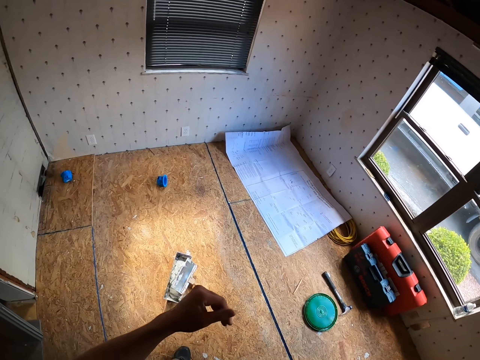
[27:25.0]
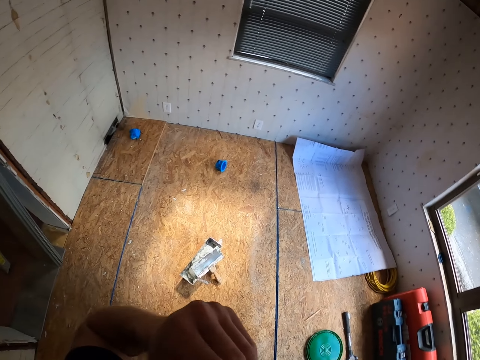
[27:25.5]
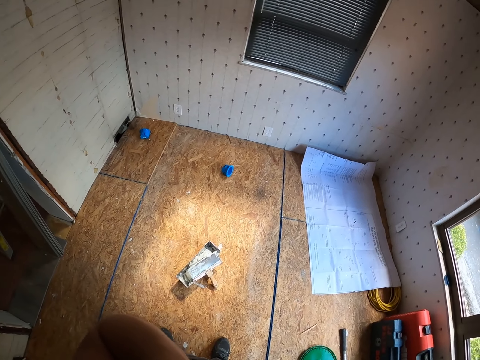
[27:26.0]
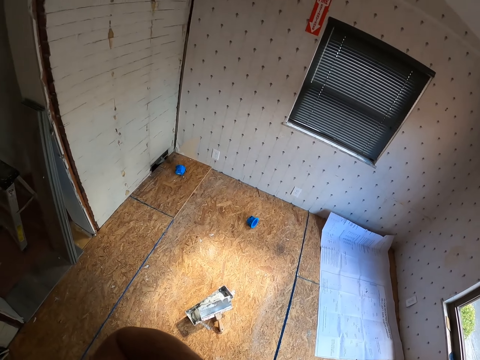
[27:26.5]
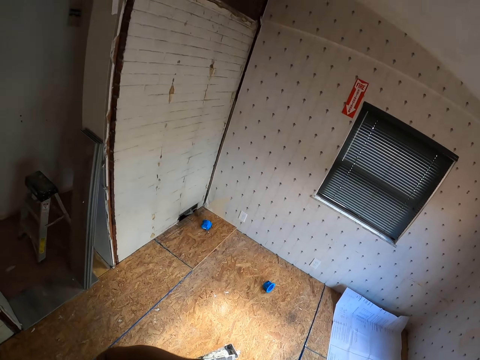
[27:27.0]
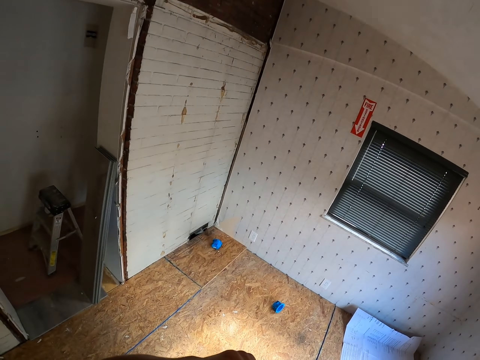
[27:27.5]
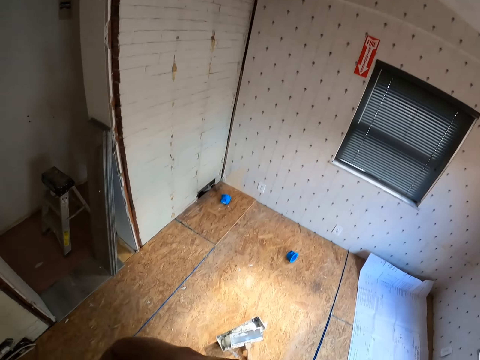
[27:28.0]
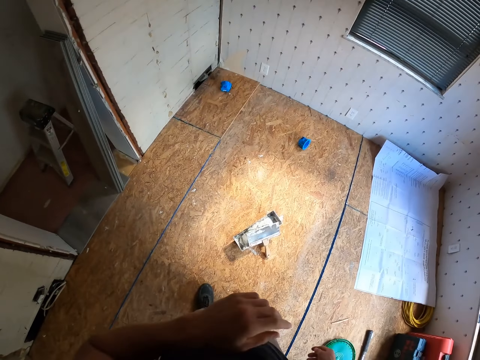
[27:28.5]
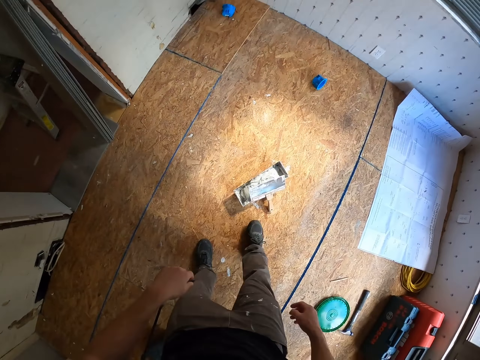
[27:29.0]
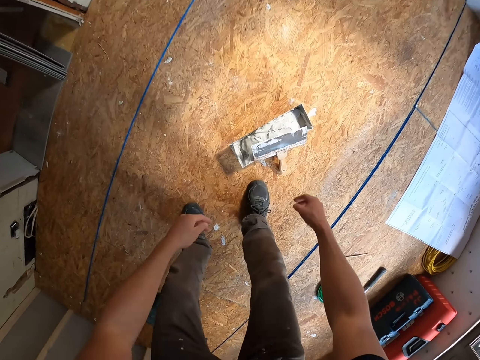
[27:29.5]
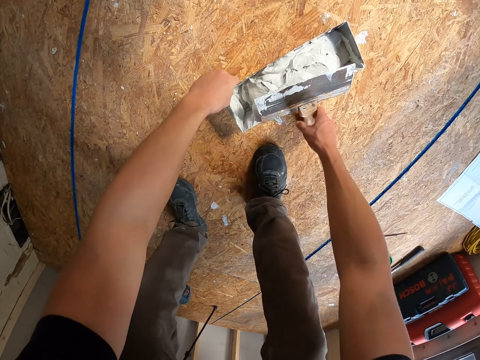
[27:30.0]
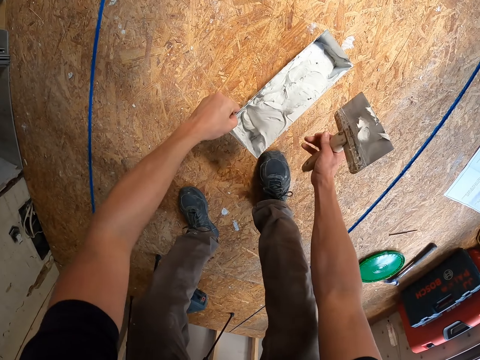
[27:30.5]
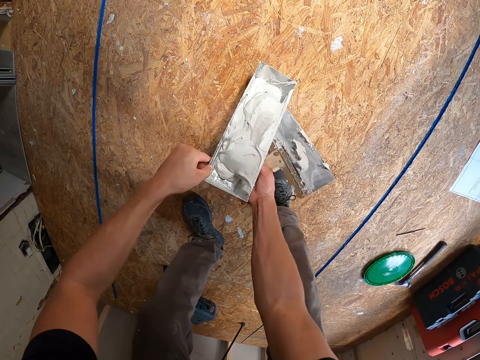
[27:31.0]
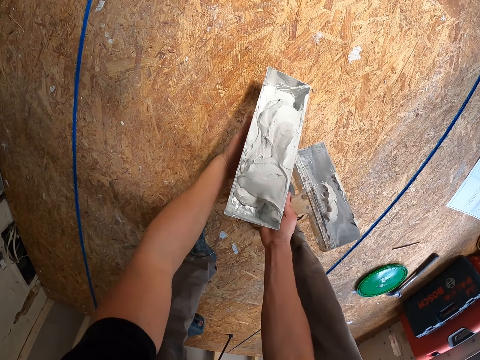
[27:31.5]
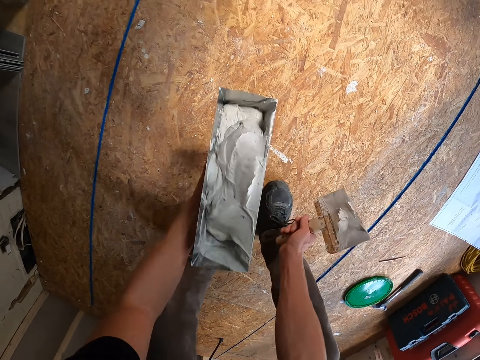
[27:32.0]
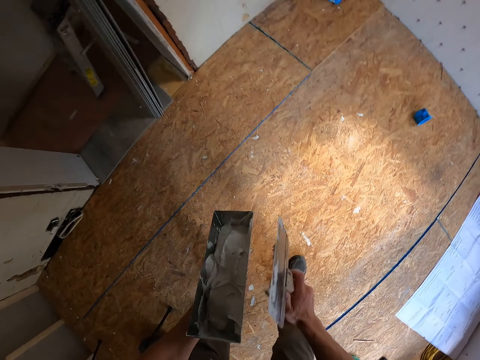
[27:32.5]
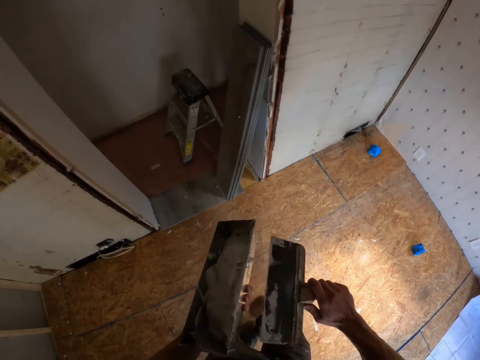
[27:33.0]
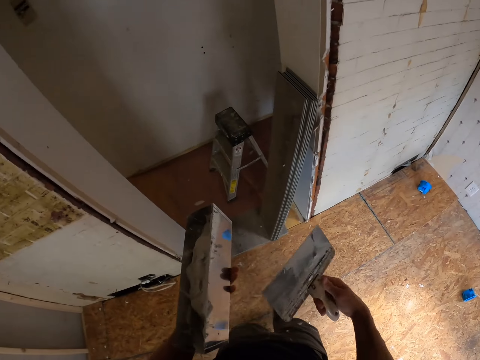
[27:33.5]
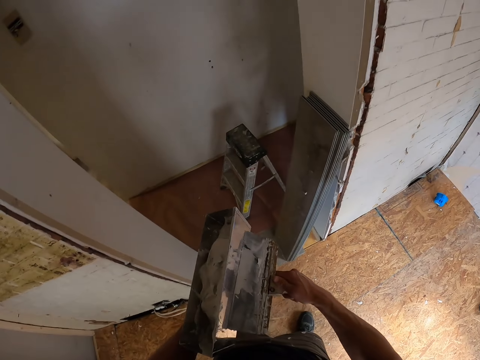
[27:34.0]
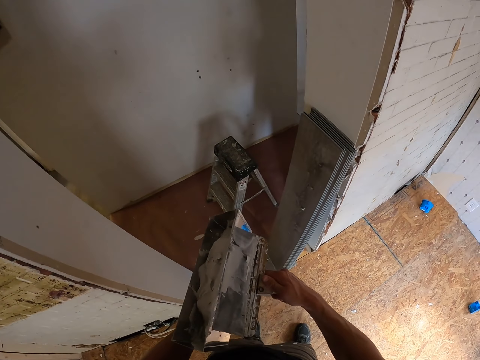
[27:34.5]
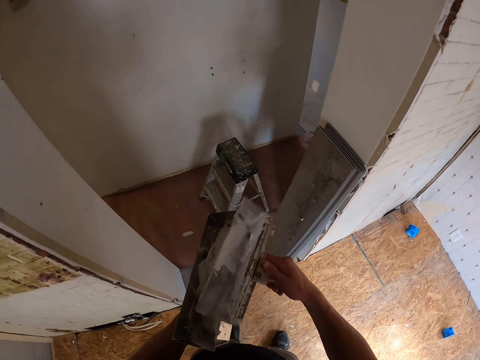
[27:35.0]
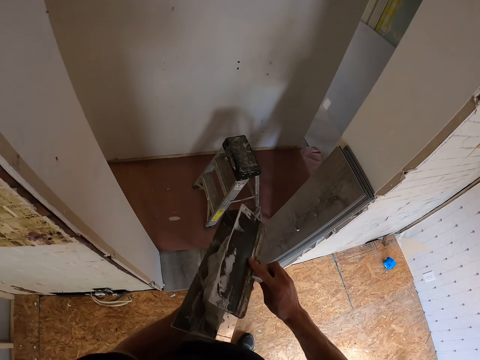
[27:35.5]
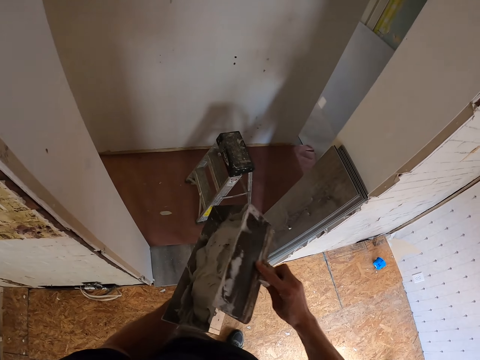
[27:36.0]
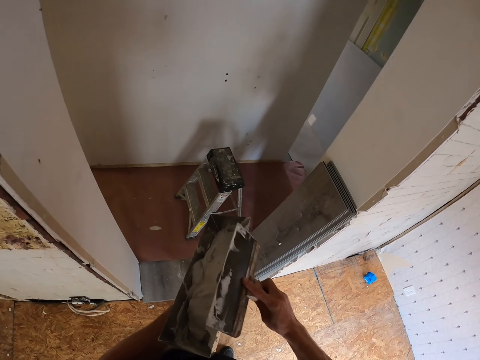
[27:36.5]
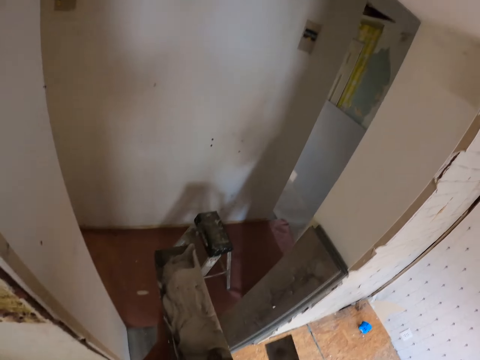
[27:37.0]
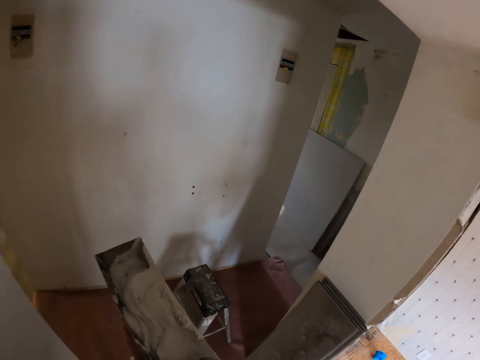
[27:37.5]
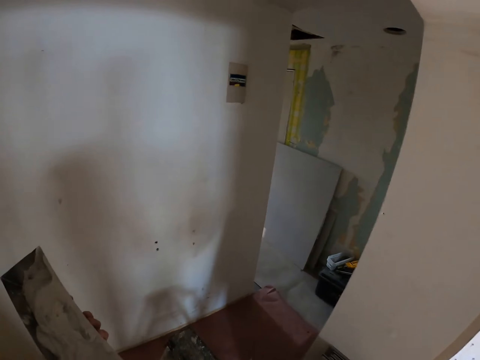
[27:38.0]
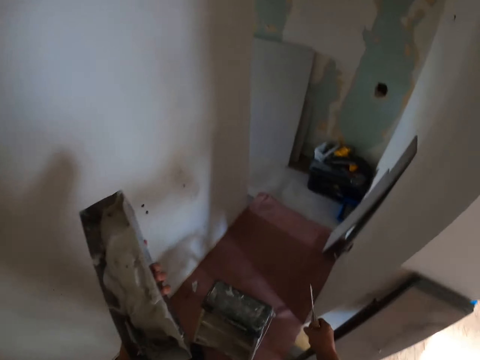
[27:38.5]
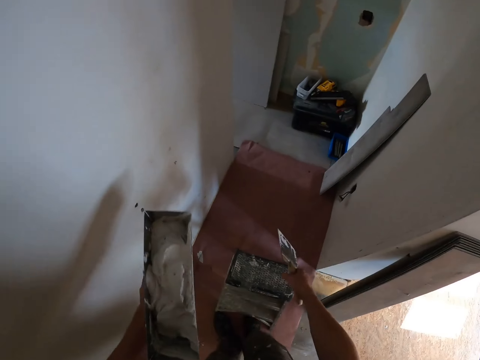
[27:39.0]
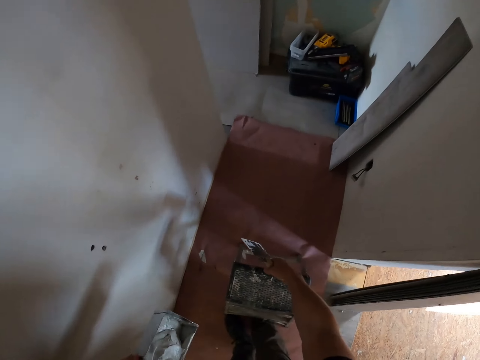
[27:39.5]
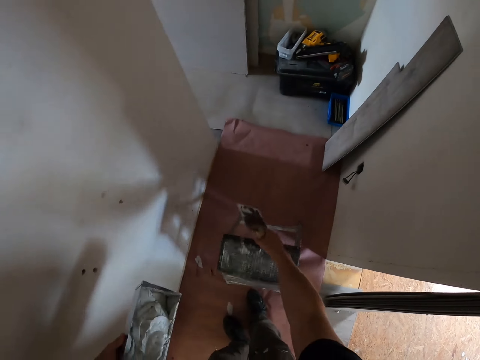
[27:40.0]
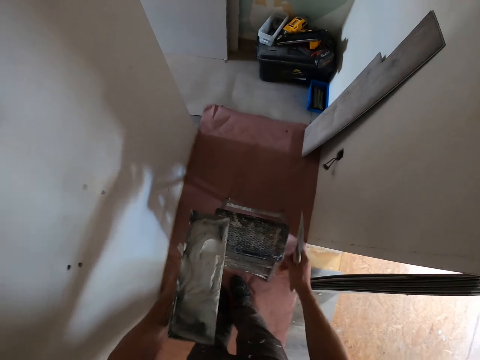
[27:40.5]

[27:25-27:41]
The camera wearer lifts his hand. He picks up a metallic container of paints and a spatula from the floor. He lifts the metallic container. He removes the excess paint from the spatula. He takes the paint that smeared beside the metal container. He walks around the house with the metal container in his hand. He holds a stool. He moves the ladder stool on the floor slightly.
